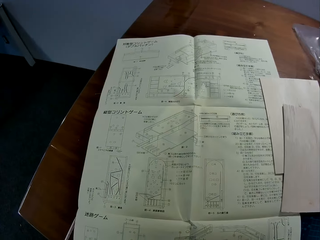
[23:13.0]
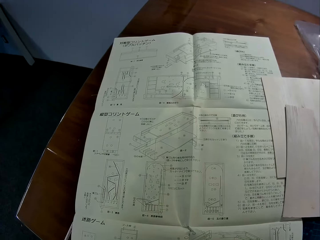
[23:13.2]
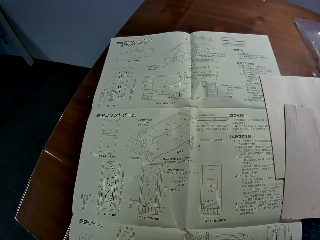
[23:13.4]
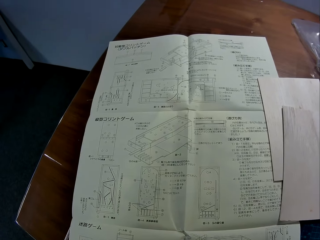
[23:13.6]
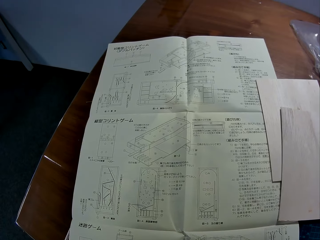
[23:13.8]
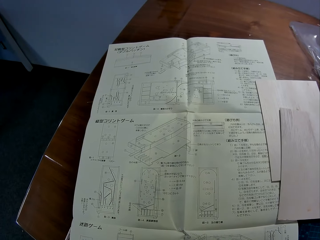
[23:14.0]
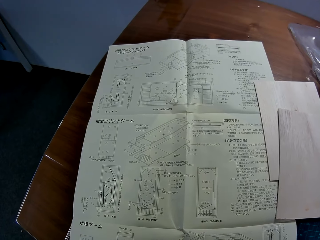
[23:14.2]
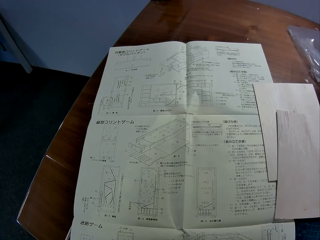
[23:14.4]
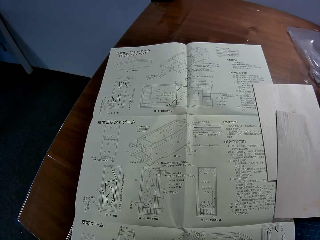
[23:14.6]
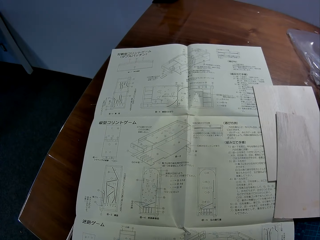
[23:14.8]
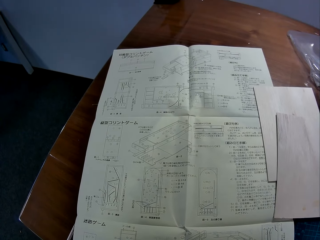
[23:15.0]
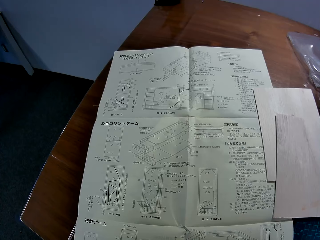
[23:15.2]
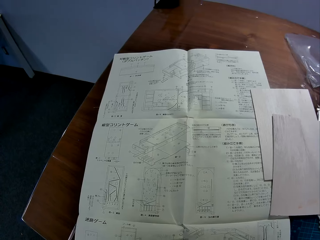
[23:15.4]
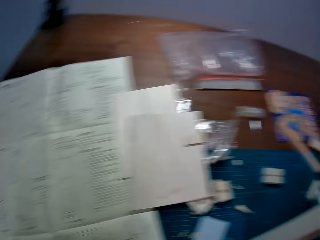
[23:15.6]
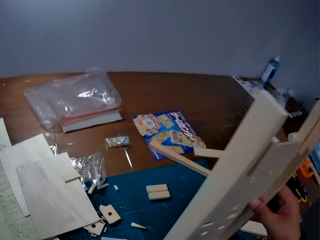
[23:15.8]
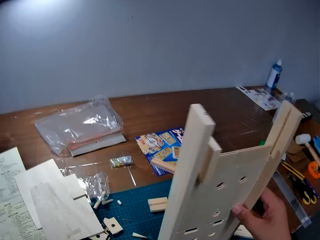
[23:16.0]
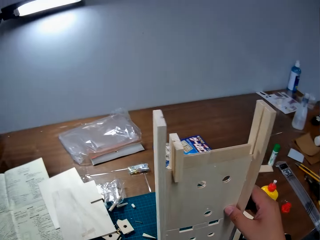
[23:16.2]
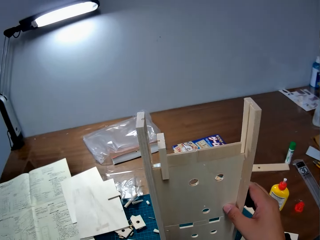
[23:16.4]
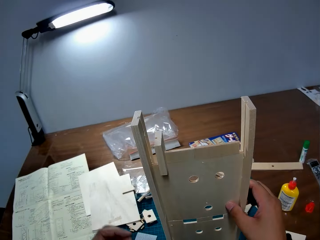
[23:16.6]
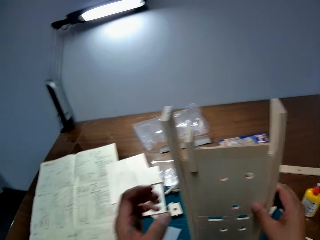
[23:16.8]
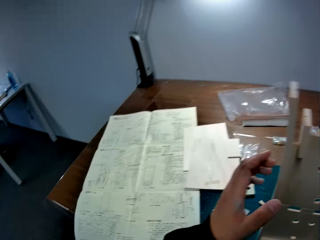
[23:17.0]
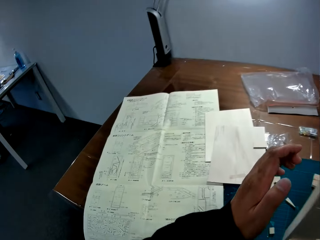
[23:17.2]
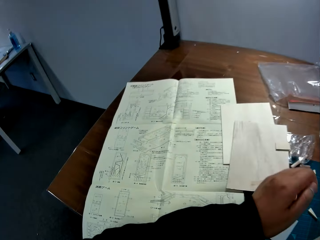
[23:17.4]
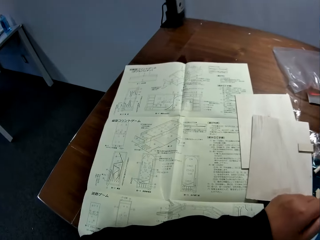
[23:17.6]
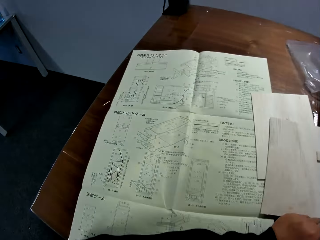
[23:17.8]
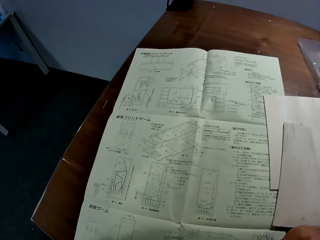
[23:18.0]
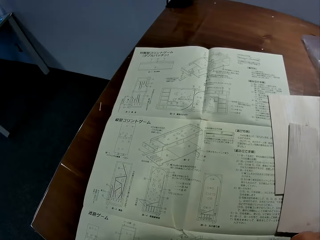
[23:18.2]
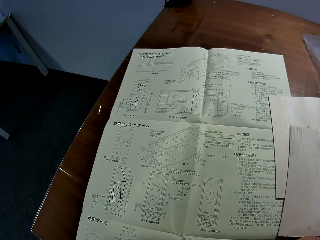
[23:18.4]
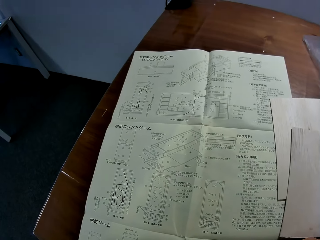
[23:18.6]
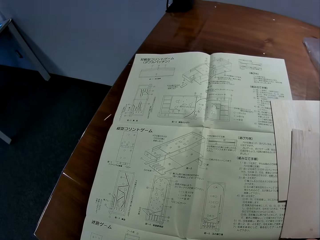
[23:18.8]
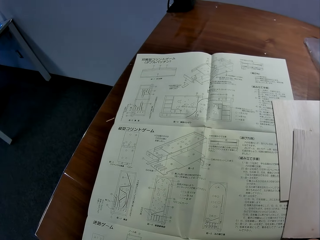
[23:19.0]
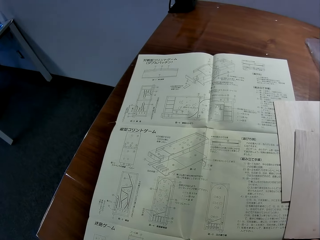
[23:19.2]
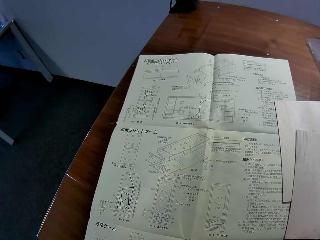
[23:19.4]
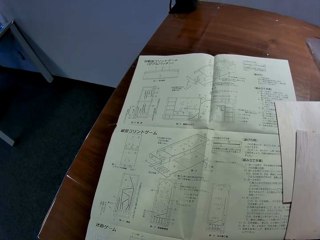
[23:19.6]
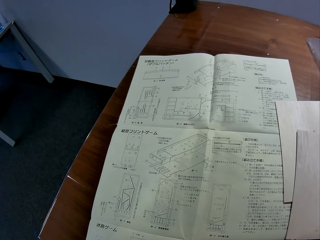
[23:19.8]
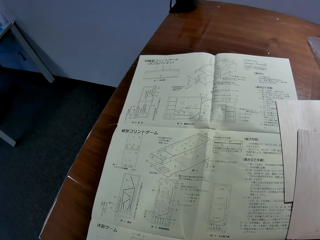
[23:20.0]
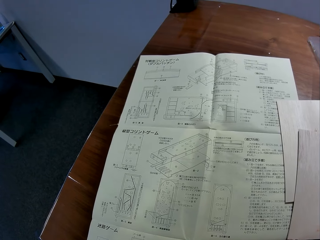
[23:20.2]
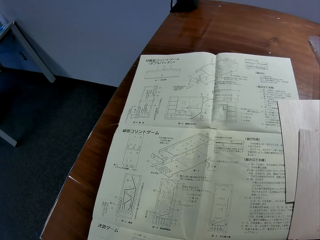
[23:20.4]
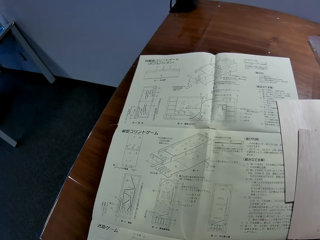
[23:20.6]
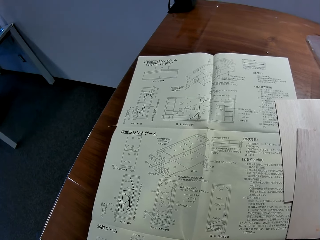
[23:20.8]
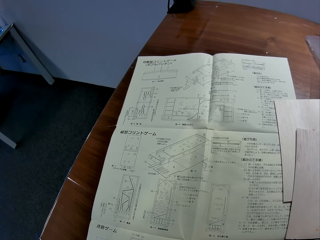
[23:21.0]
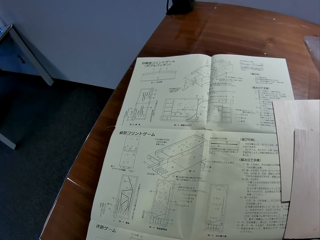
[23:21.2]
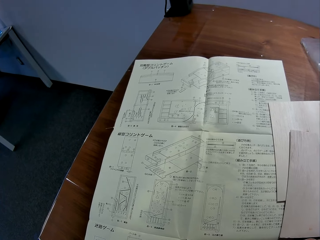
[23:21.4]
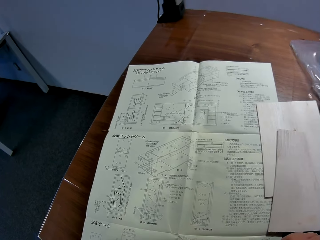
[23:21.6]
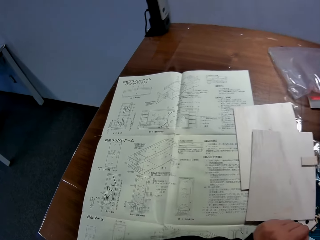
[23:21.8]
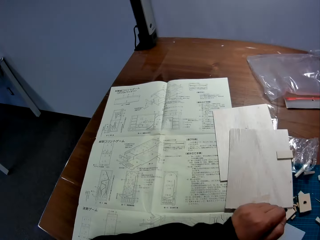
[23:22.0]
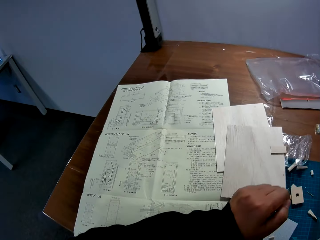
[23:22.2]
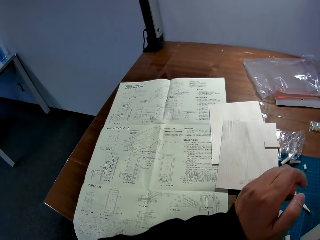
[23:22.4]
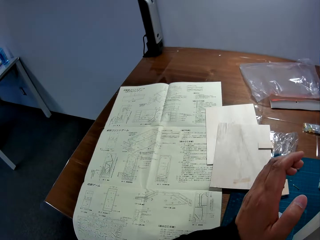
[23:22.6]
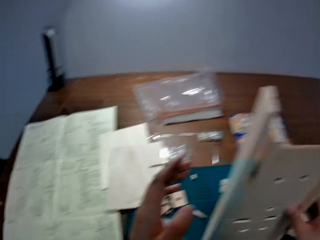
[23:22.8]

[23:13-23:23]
The camera wearer stares at the blueprint on the table. He leans his left arm on the table. He stares at the blueprint on the table.

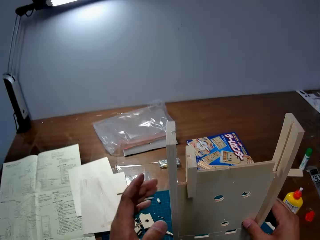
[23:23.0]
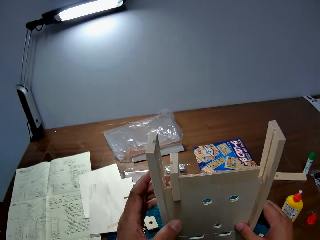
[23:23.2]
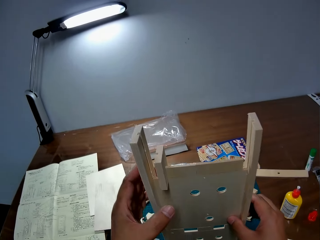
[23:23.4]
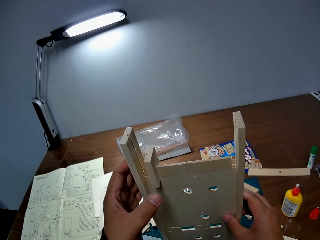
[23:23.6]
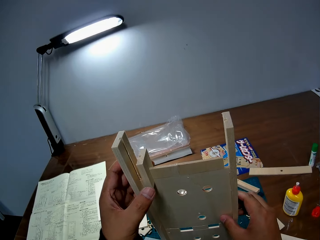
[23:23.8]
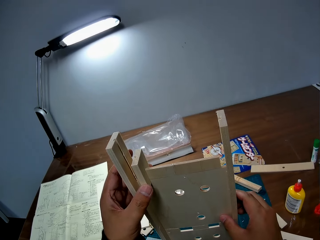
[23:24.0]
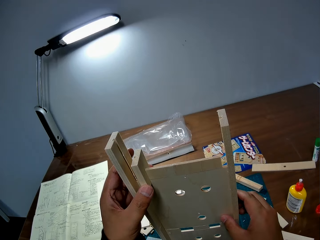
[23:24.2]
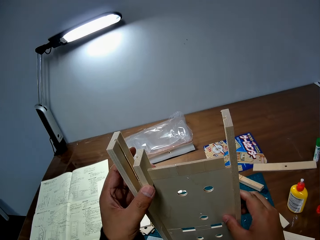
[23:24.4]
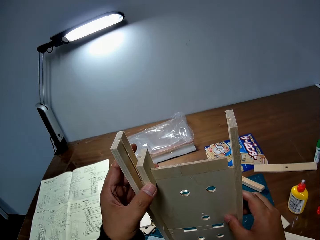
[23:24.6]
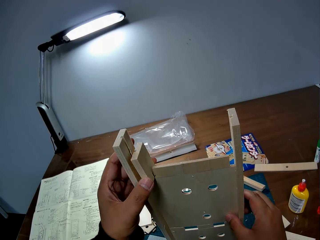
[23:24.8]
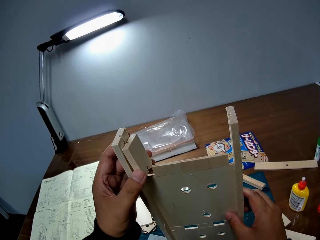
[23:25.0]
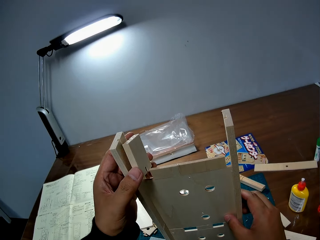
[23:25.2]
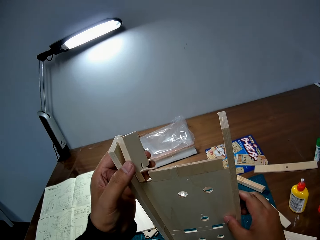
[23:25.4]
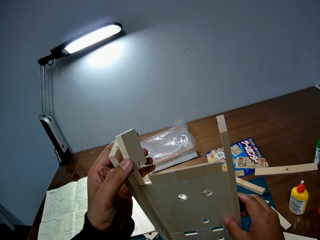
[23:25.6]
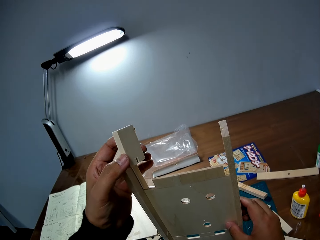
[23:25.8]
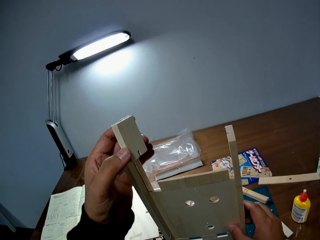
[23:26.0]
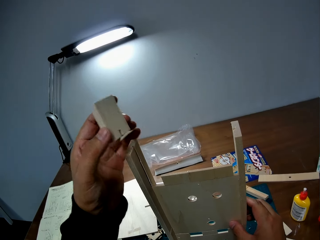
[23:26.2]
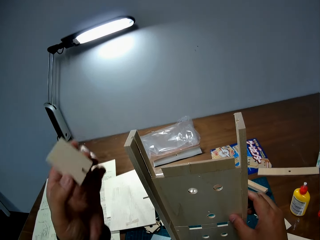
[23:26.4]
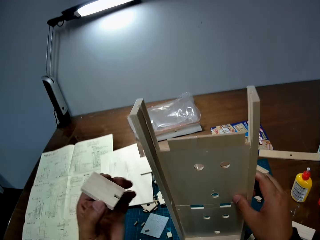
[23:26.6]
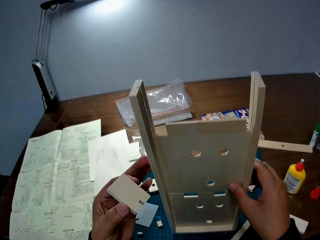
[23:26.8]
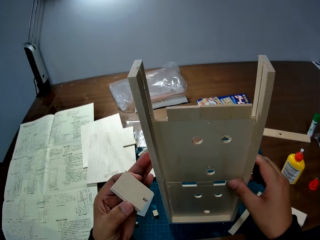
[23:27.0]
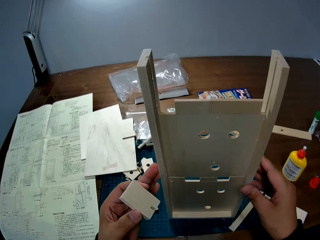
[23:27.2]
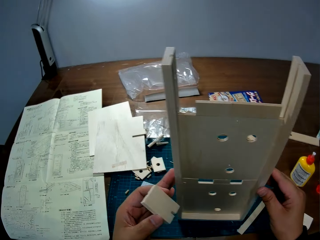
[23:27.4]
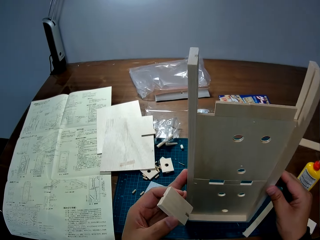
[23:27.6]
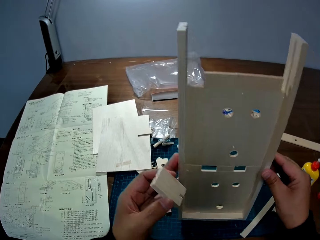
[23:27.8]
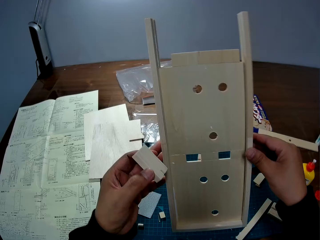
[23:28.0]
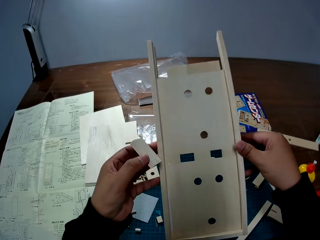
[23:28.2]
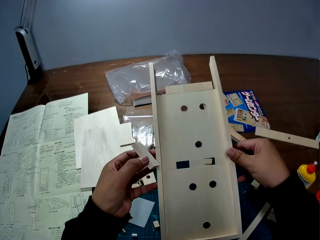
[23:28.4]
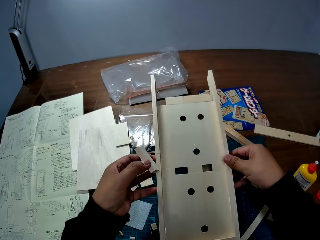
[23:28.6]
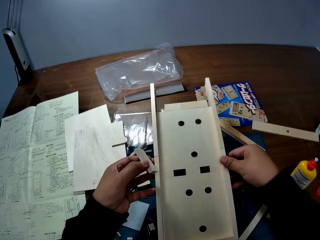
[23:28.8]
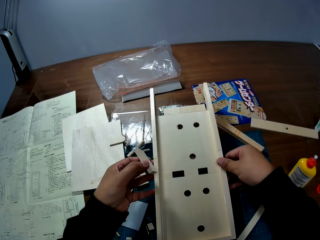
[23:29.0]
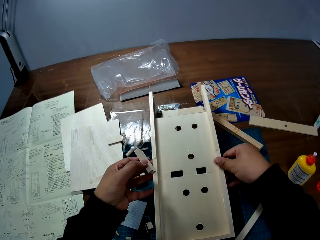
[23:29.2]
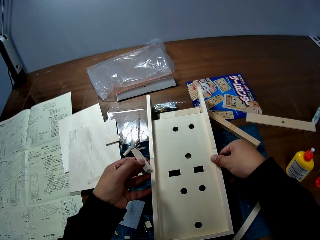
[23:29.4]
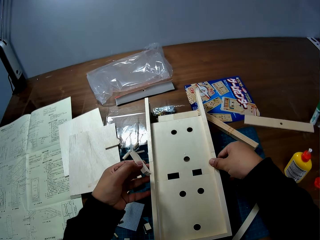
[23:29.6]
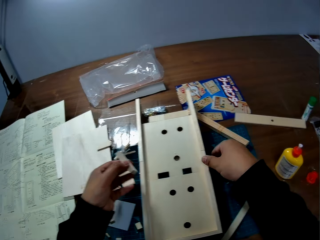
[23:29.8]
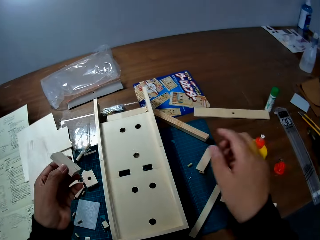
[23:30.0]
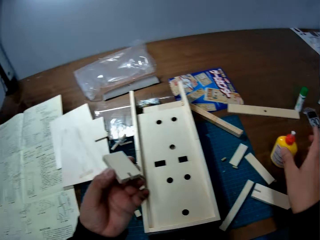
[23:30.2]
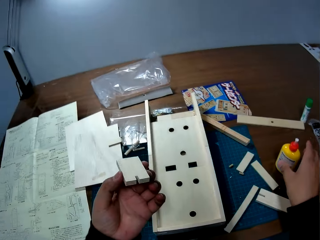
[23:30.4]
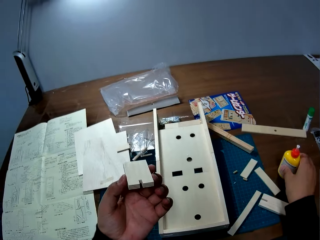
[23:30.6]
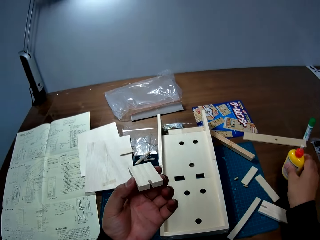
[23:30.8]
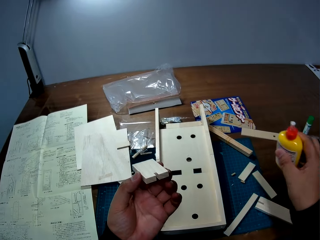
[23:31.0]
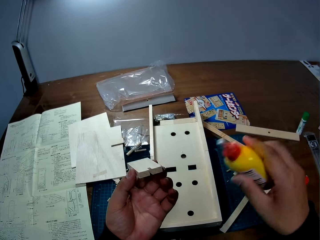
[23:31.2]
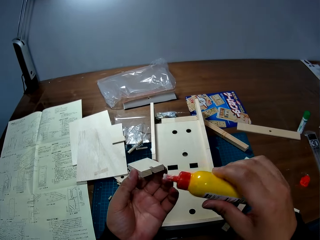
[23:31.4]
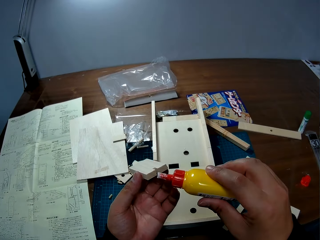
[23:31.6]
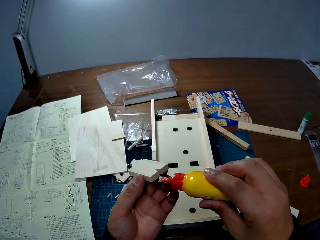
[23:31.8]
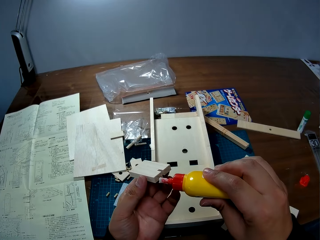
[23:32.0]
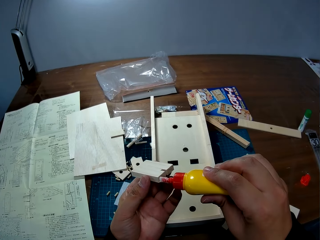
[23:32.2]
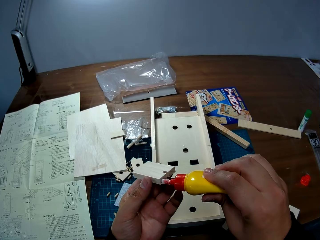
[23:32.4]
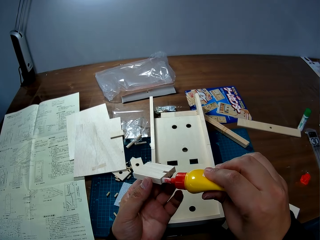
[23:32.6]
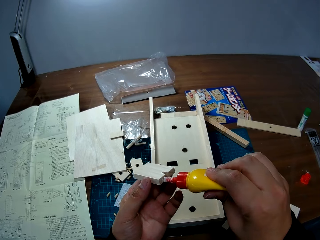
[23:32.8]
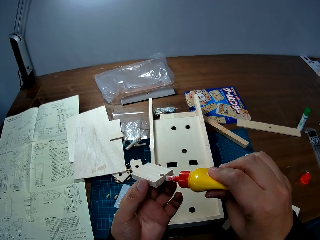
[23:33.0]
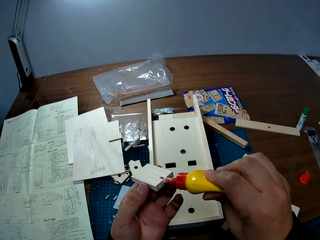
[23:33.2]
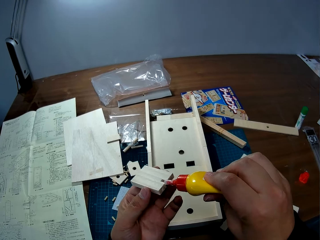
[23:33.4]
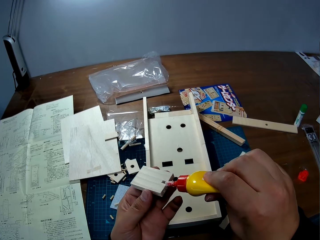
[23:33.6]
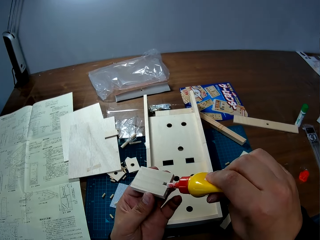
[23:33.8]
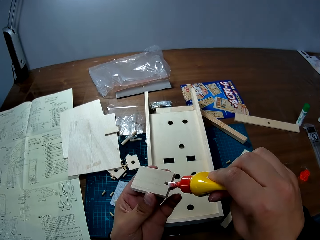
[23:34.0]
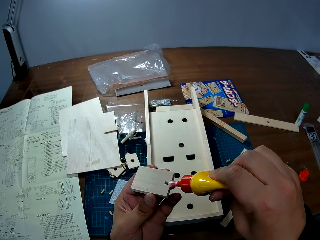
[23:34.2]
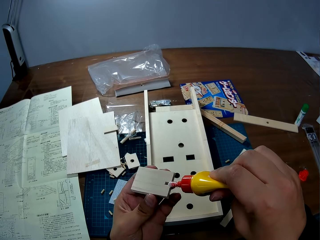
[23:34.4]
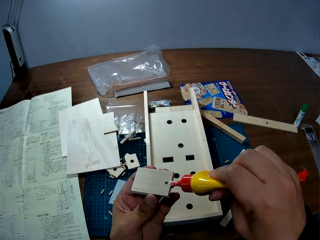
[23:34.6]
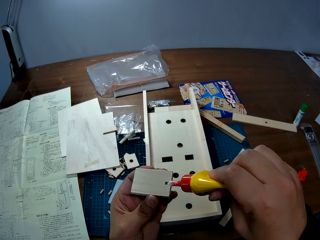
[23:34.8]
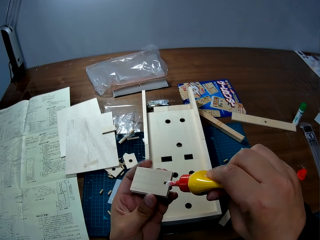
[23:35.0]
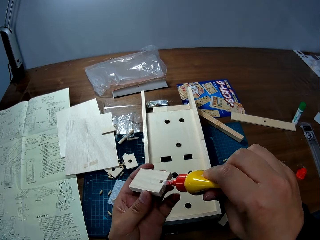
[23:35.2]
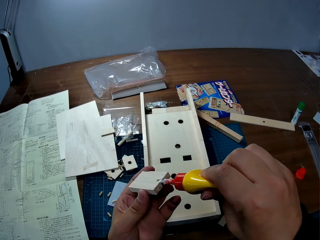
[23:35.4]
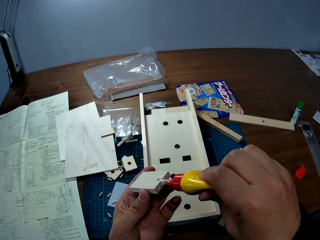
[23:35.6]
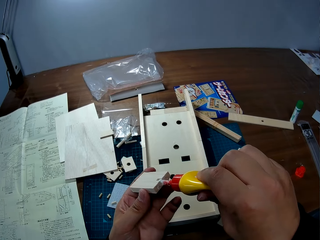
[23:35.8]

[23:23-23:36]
The camera wearer holds the wooden mechanical model on the table with both hands. He takes out a piece of wood from the wooden mechanical model with his left hand. He places the wooden mechanical model down on the table. He picks up a bottle of glue from the table with his right hand. He applies glue to the piece of wood in his left hand.
